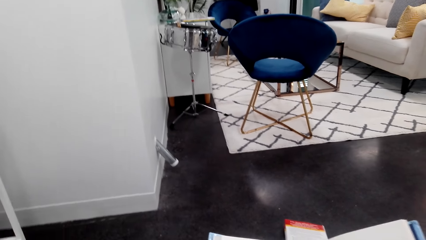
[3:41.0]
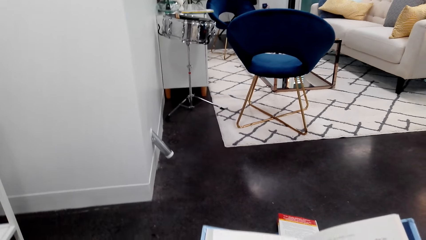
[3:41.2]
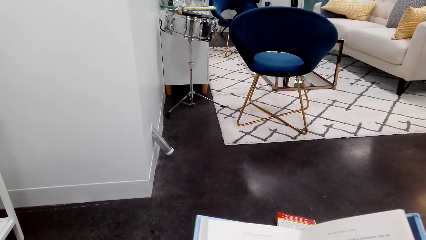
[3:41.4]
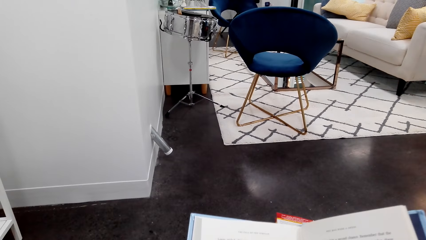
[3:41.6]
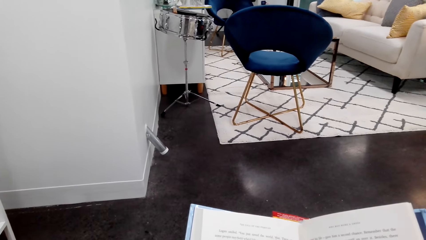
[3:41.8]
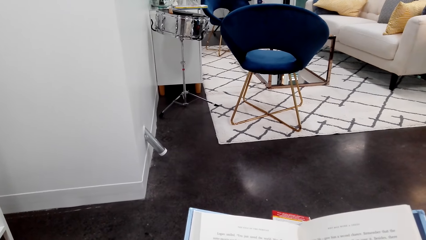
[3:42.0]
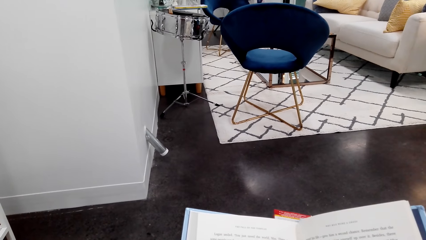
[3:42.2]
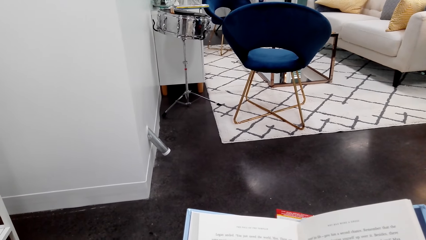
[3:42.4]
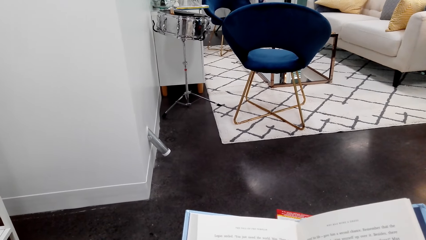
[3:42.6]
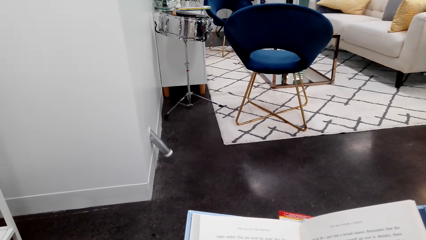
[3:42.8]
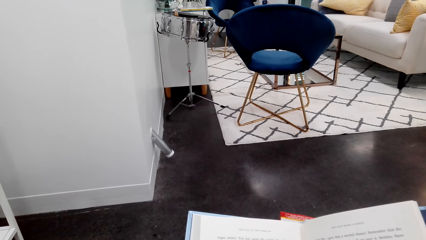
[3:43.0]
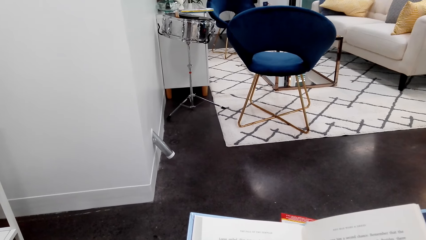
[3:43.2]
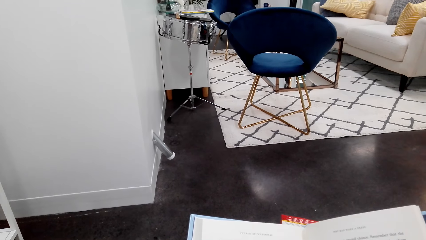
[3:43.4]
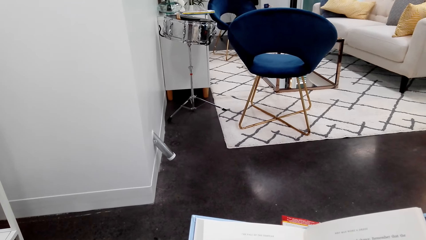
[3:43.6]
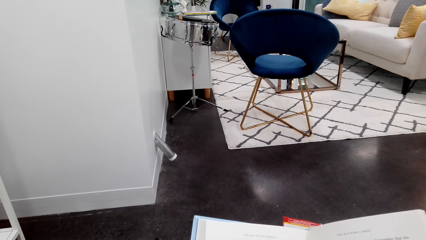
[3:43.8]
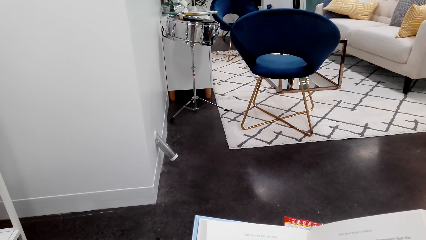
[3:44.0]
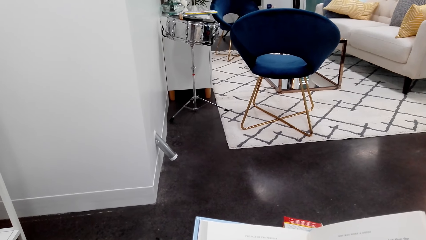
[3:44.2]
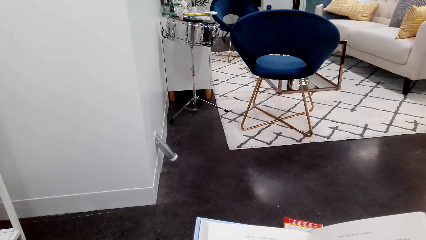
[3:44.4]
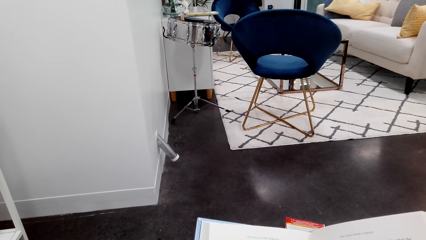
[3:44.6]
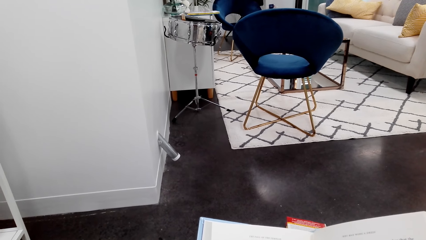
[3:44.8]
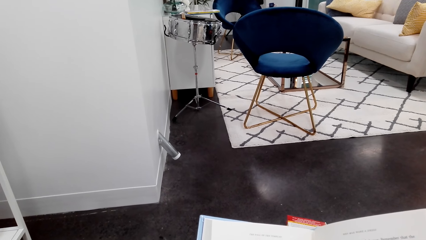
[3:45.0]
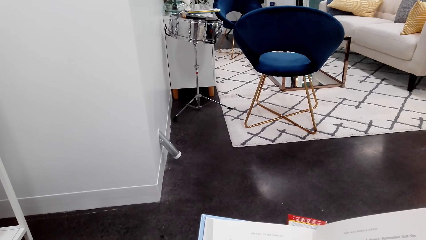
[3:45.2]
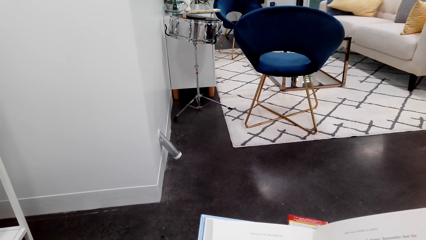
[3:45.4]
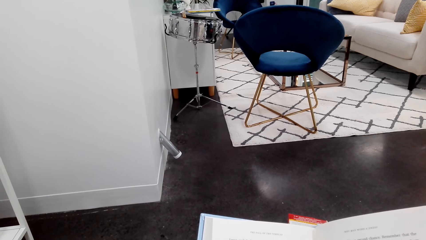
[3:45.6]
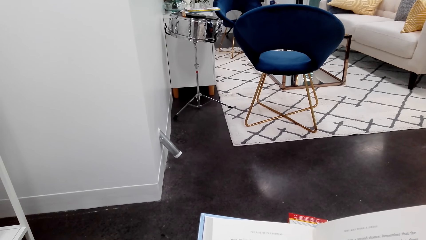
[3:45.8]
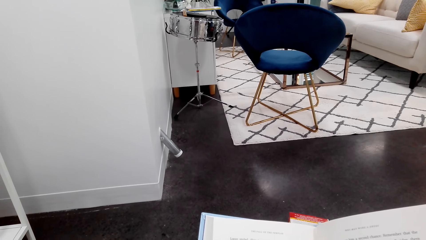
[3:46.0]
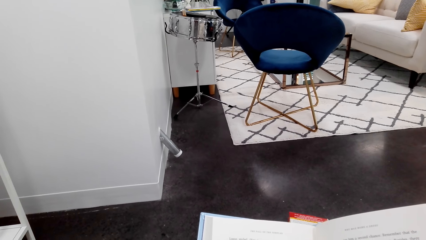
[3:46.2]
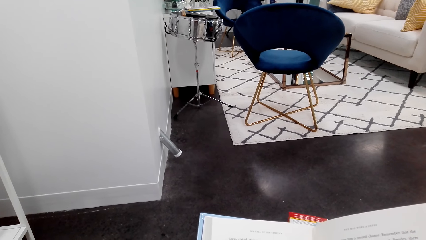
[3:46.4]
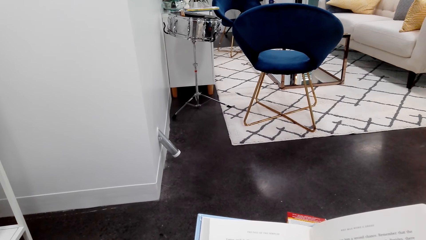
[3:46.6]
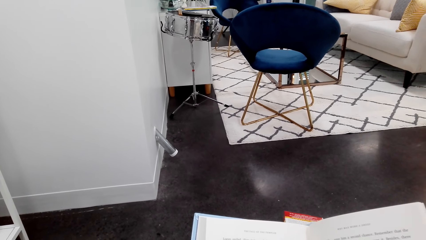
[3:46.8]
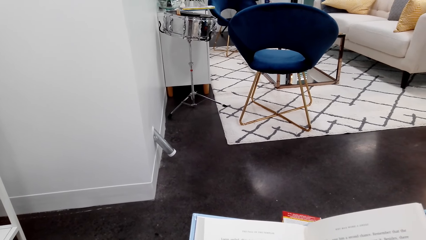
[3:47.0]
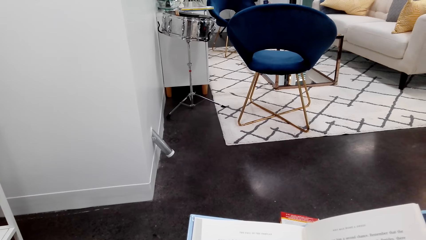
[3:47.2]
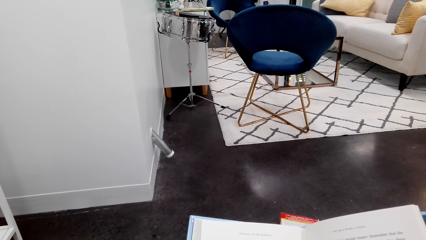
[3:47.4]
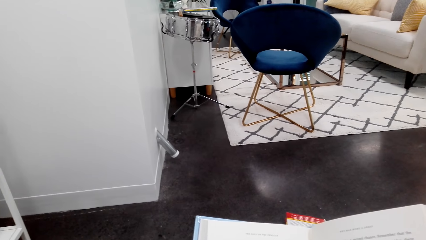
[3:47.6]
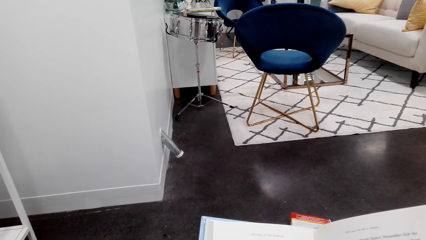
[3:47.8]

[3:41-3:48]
The camera wearer looks at the book.

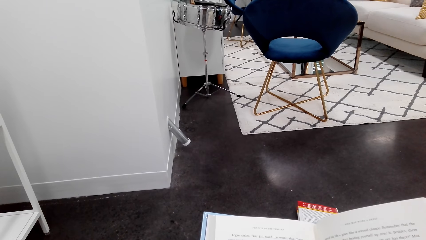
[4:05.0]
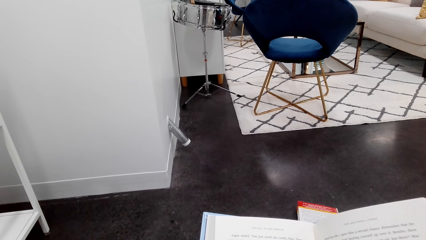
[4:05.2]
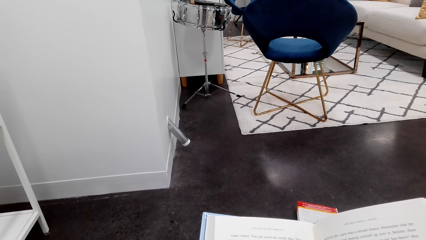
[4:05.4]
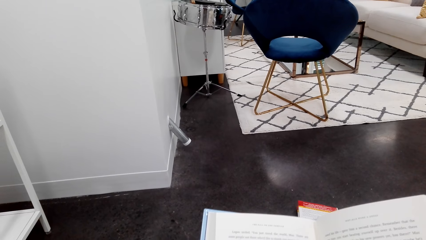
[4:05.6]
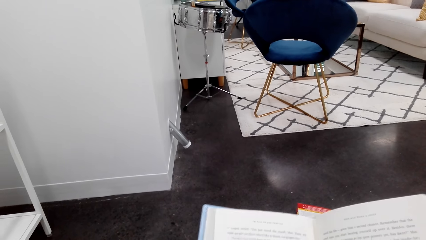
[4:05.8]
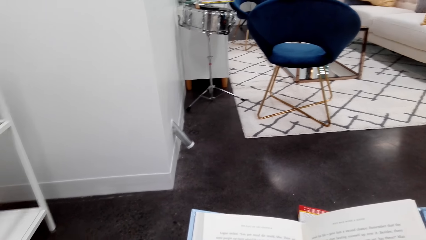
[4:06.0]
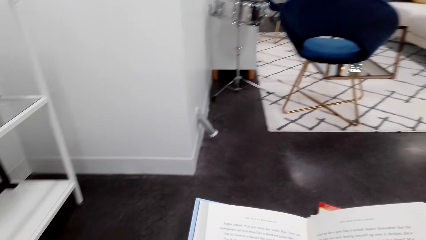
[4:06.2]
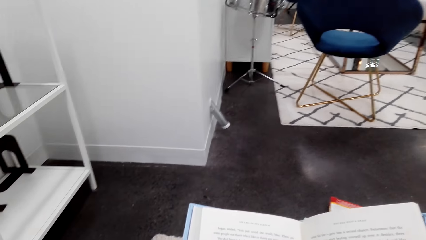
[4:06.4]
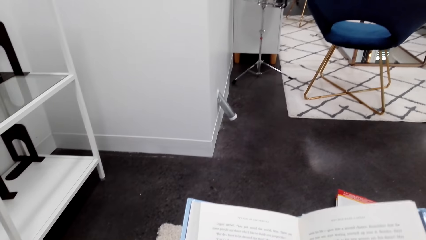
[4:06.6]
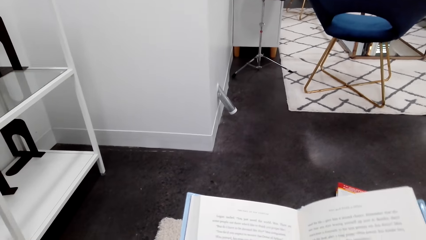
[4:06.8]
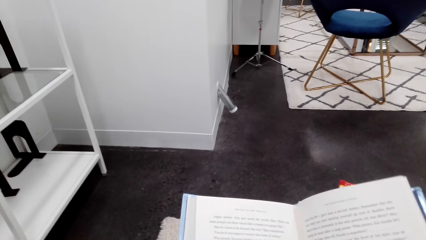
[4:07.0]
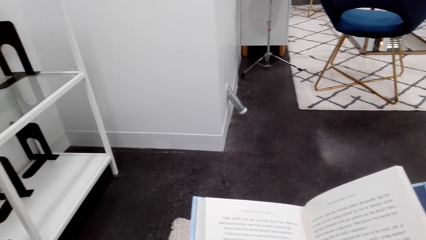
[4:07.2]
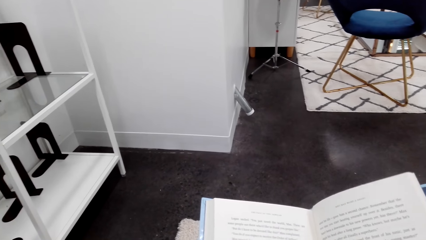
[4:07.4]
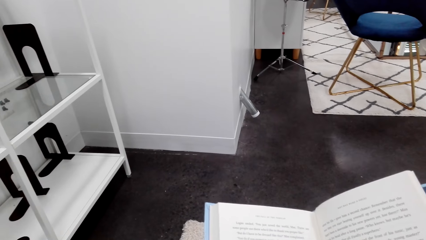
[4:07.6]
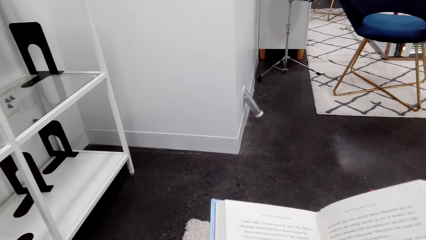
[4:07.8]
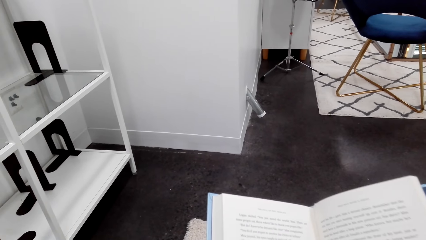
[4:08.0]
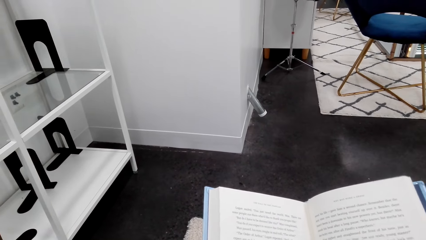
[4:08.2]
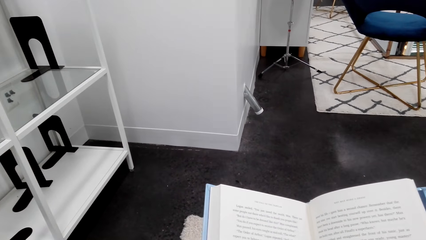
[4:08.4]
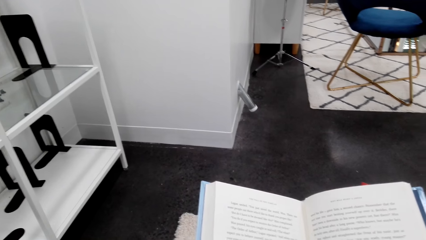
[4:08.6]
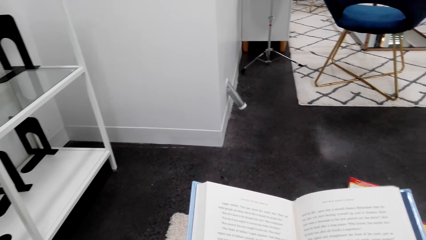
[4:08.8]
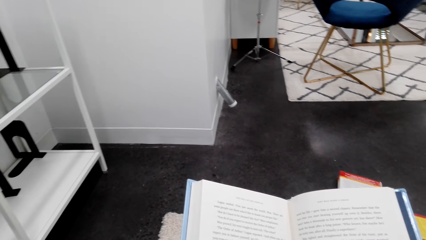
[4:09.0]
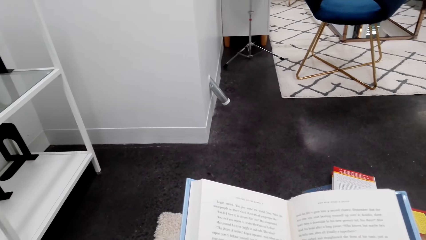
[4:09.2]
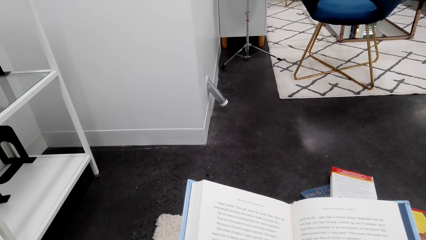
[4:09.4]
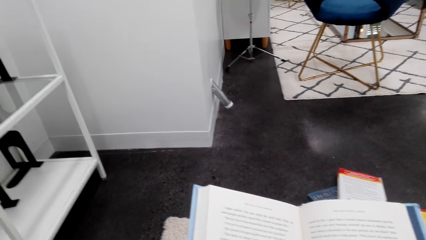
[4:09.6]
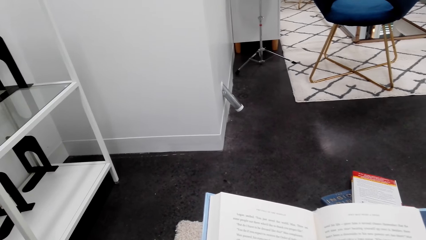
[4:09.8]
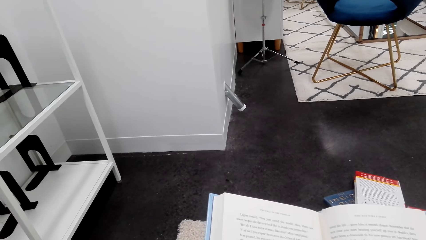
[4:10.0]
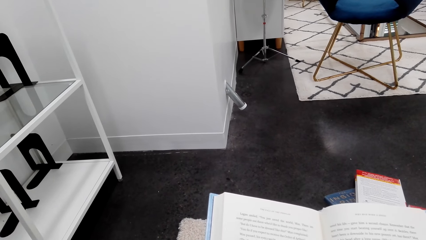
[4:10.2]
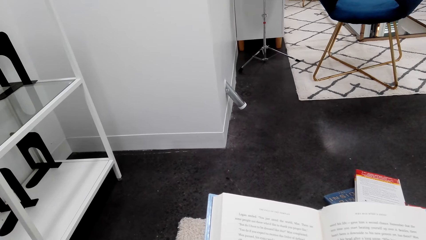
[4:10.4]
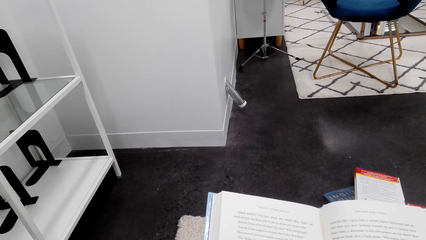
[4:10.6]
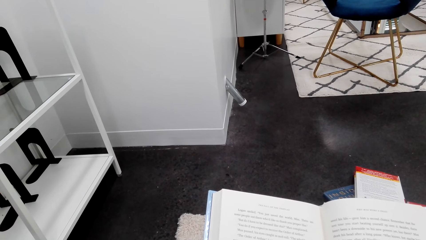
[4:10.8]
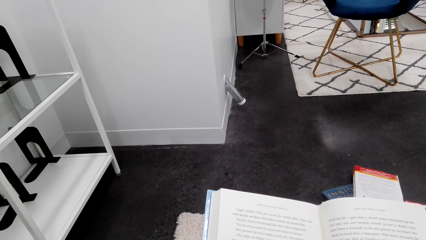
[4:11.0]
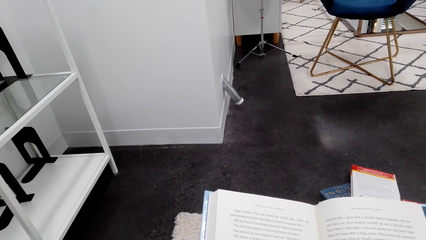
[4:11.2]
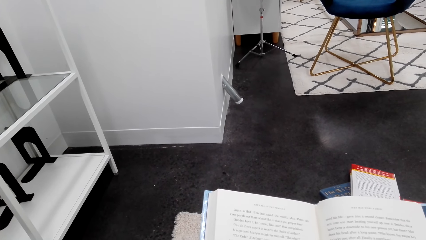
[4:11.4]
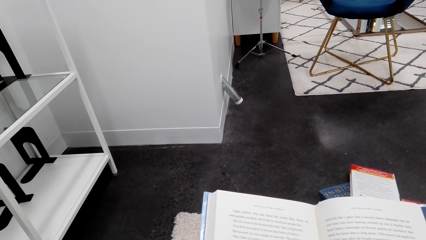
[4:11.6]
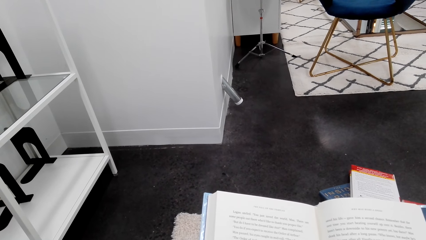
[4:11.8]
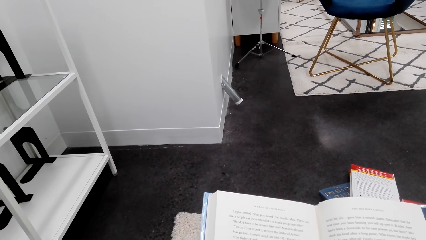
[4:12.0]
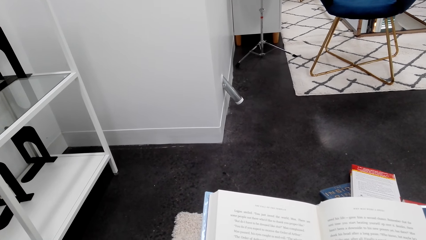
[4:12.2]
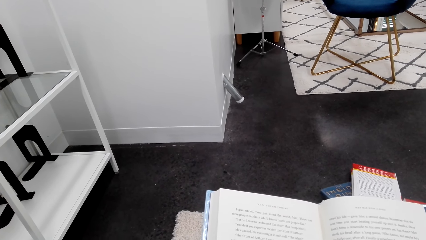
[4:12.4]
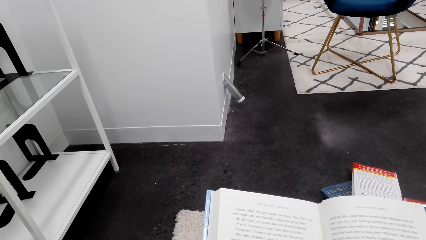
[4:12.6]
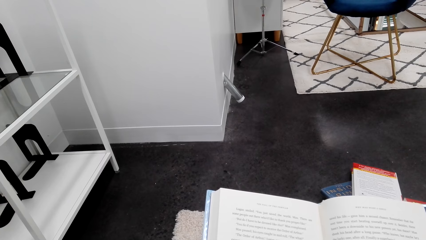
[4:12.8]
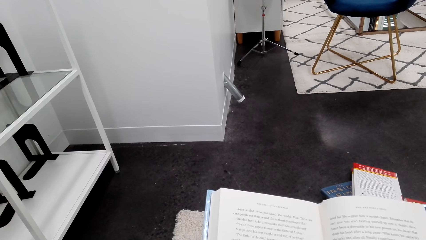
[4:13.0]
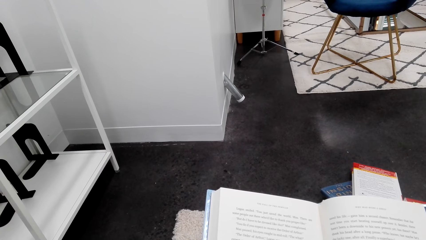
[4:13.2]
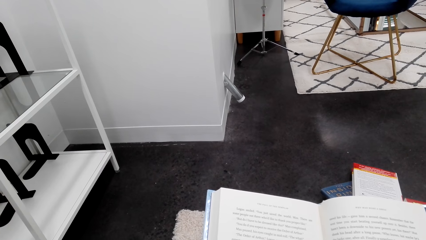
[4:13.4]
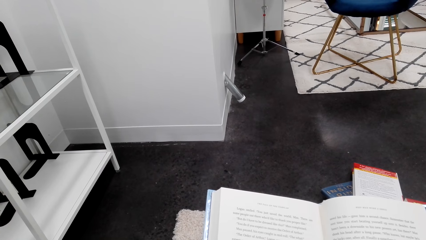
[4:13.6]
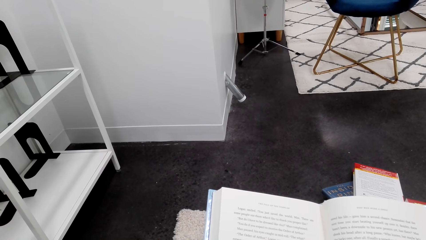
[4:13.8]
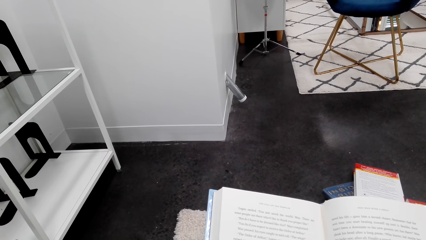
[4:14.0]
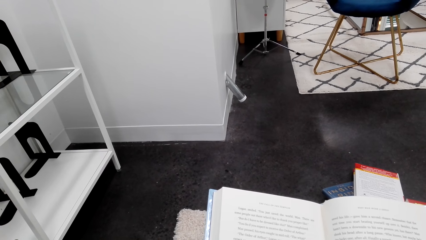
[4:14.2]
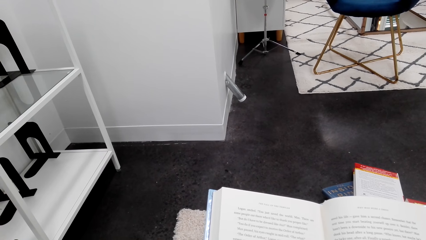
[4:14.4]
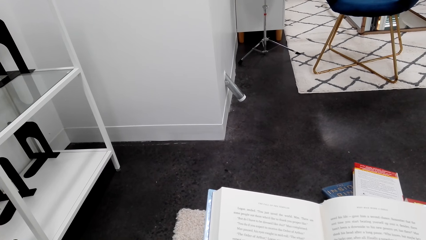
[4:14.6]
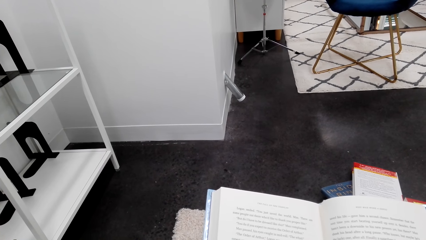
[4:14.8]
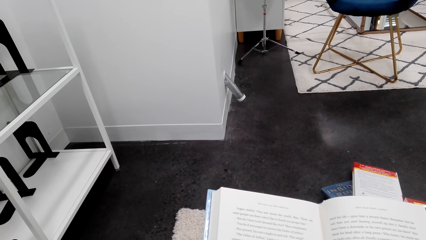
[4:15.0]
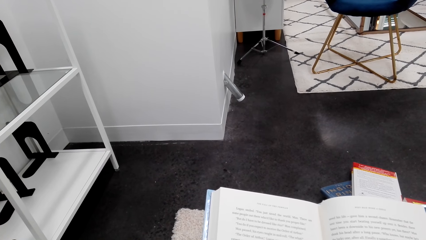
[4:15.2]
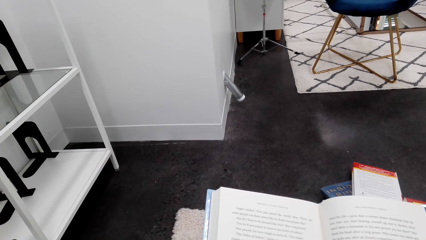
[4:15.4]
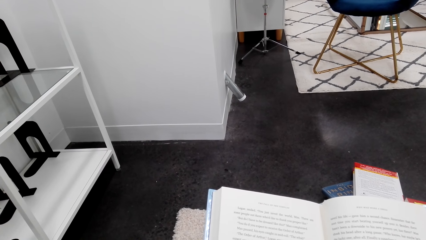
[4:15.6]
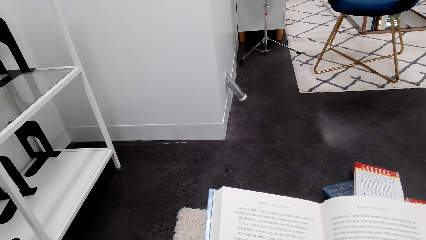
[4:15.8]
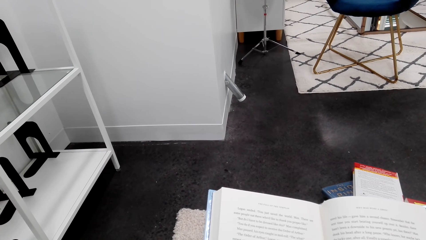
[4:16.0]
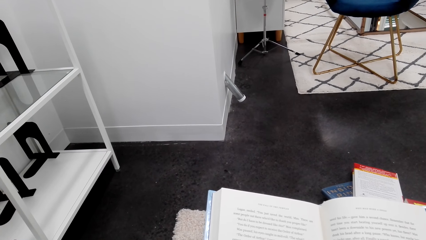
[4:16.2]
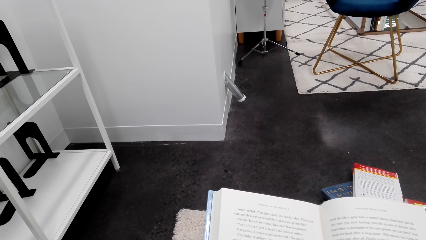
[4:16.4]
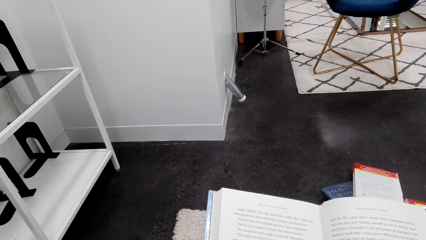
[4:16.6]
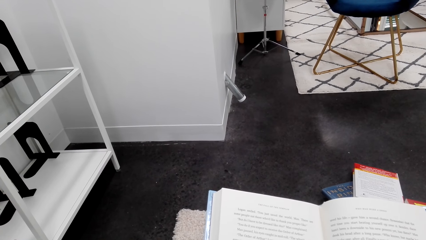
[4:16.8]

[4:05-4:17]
The camera wearer moves the book. They look at the book.
